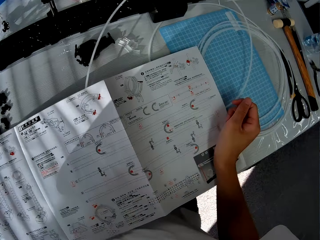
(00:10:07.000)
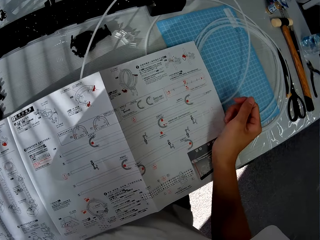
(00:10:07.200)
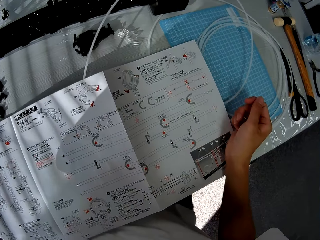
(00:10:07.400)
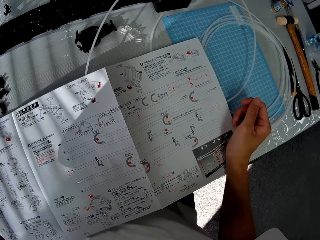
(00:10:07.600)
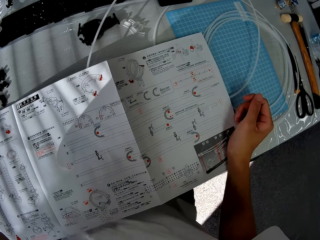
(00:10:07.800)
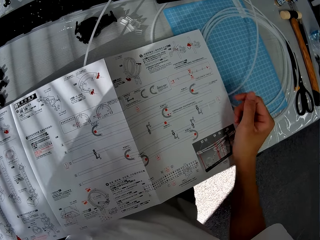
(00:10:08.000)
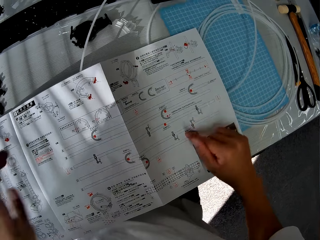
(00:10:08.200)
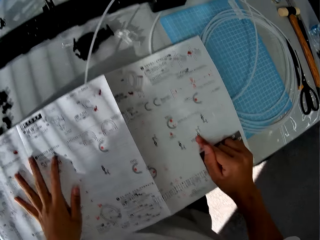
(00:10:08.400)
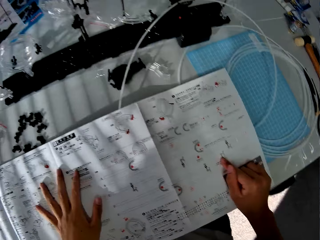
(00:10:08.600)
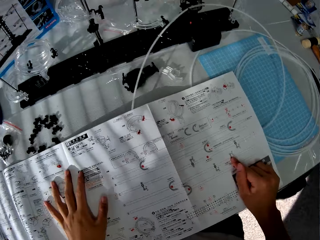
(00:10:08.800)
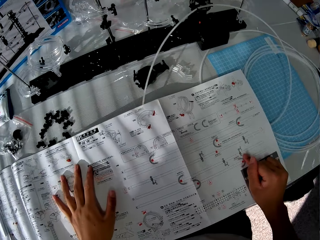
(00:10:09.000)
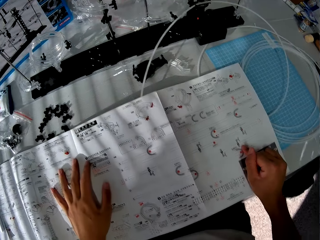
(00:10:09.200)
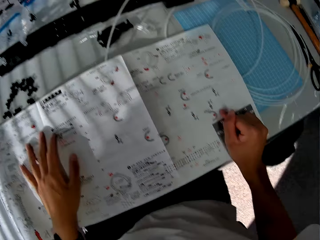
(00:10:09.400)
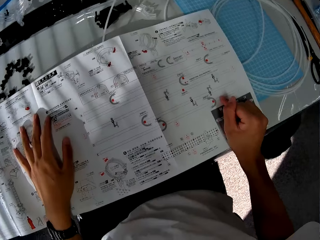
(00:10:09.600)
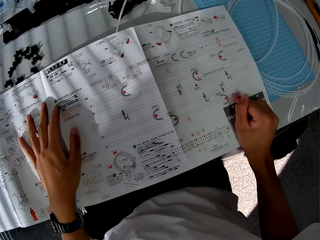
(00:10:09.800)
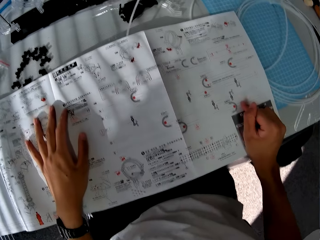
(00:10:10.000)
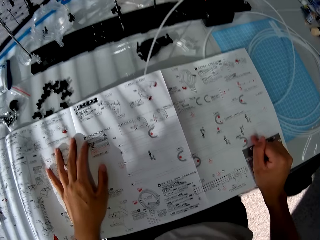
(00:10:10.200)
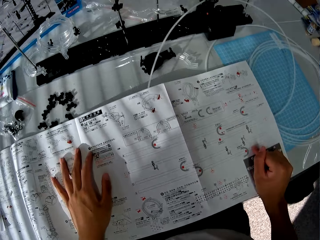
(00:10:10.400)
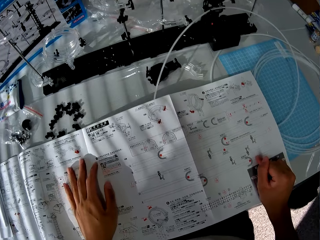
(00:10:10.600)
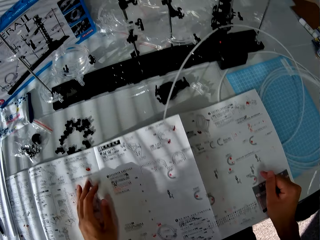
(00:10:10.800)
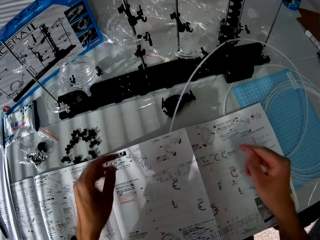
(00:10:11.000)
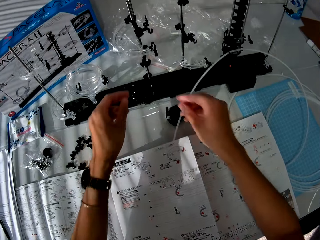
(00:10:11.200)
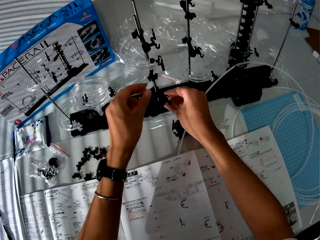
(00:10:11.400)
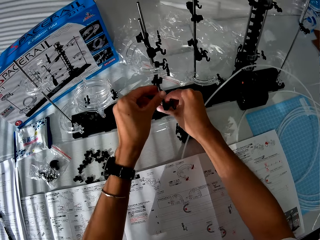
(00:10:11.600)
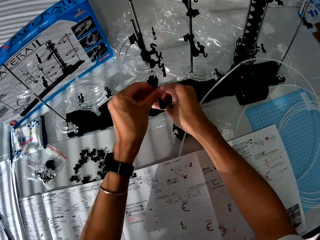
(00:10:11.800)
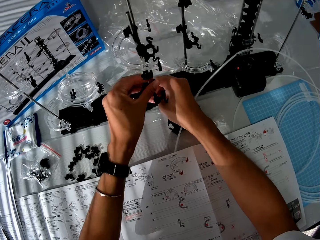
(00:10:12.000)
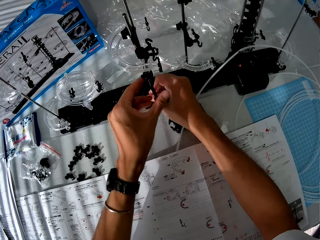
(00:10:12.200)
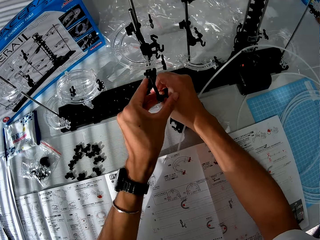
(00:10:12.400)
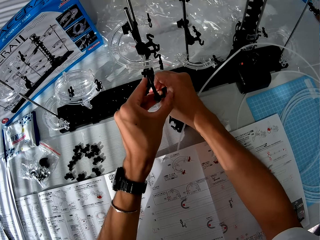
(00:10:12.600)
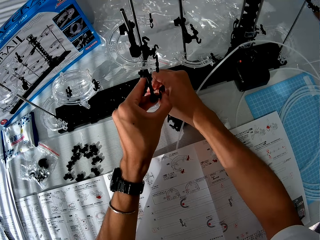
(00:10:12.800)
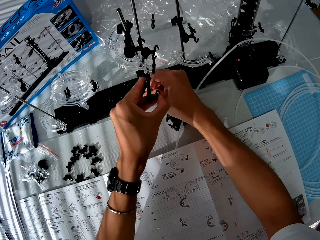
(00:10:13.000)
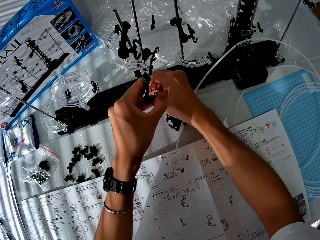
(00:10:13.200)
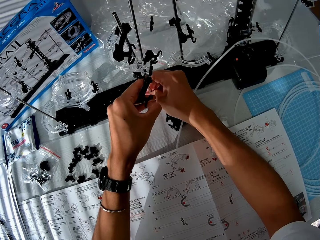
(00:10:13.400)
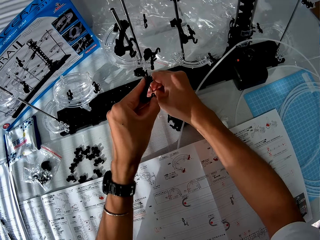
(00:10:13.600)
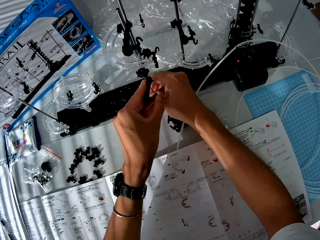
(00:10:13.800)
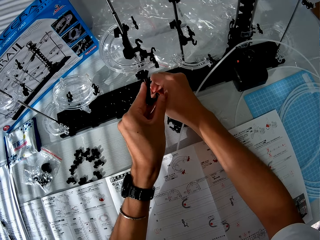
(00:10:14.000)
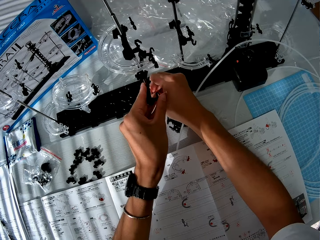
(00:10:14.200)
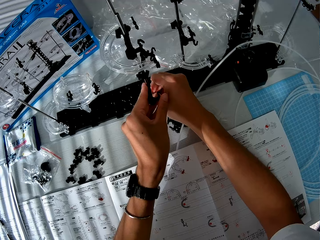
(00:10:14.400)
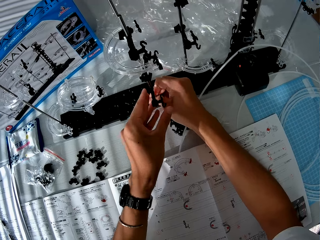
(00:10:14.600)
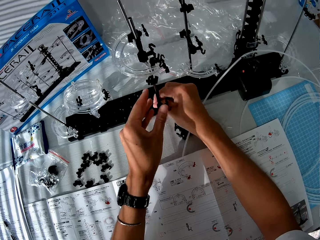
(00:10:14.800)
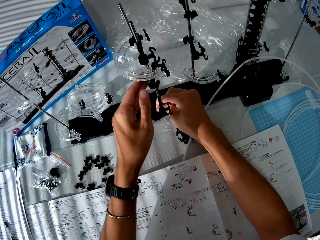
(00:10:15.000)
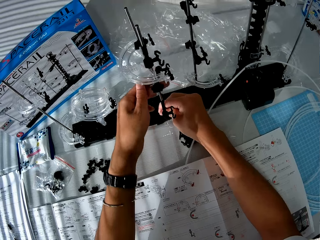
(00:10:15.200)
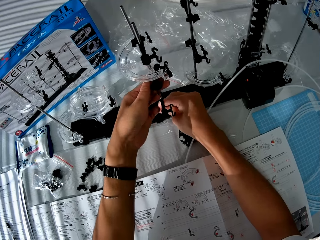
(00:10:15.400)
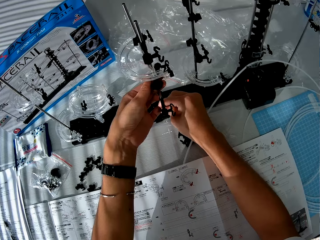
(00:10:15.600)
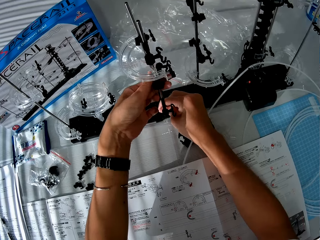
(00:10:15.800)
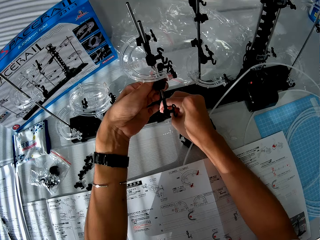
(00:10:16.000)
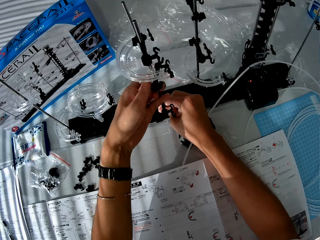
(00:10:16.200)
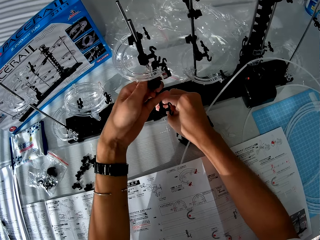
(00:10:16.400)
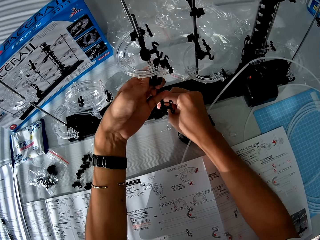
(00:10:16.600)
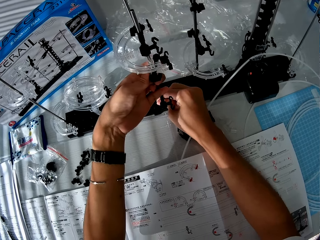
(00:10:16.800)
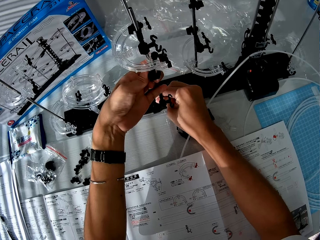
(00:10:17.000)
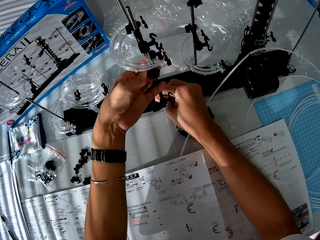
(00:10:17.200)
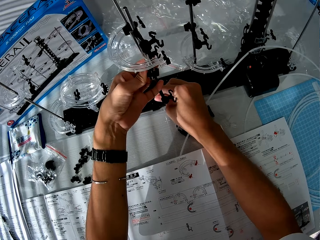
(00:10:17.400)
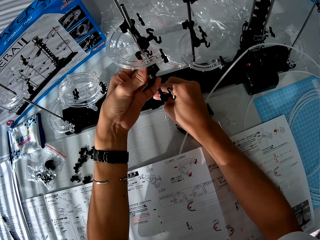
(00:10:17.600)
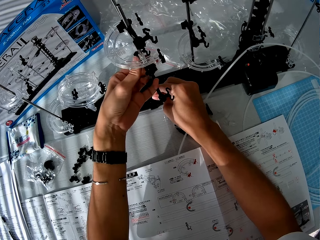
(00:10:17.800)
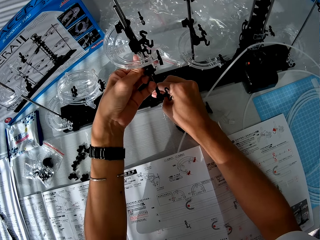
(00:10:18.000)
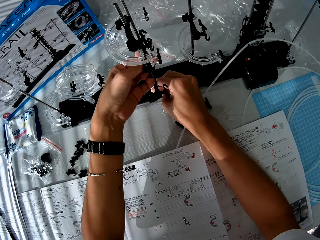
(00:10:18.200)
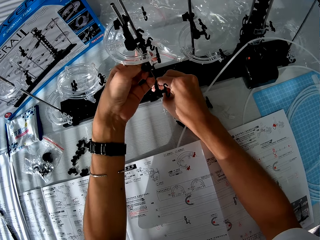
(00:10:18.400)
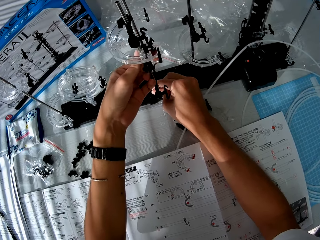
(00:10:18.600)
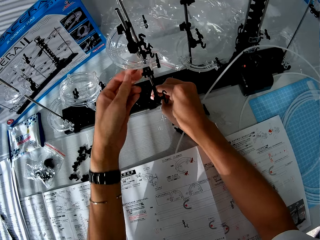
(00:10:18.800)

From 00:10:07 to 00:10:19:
The camera wearer checks the paper manual. They adjust the toy component. They construct something.

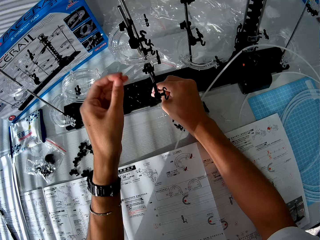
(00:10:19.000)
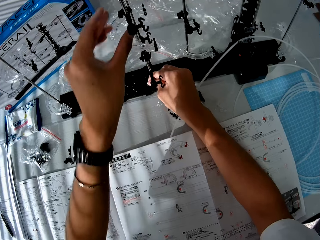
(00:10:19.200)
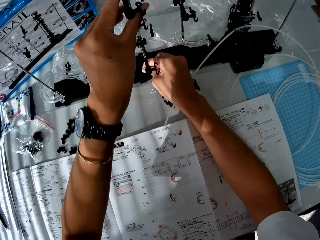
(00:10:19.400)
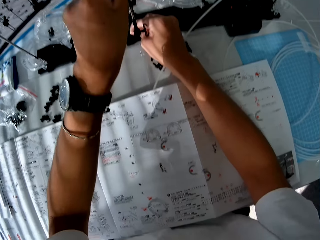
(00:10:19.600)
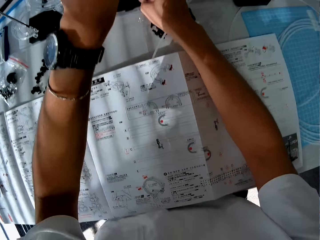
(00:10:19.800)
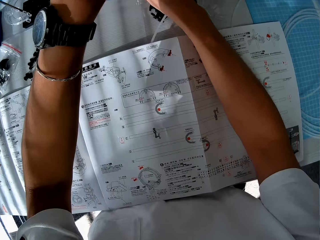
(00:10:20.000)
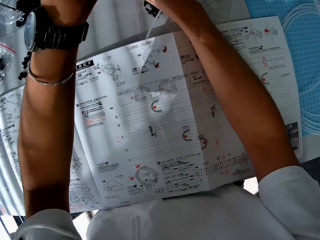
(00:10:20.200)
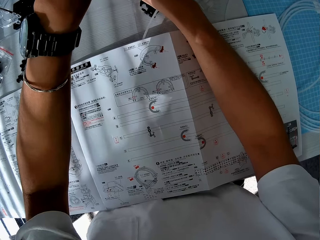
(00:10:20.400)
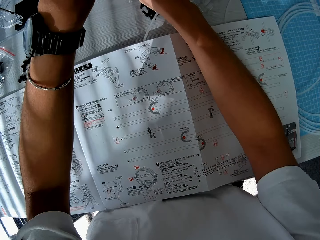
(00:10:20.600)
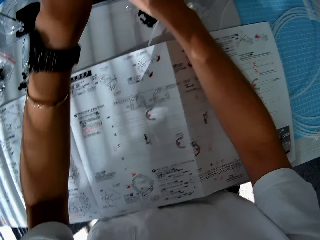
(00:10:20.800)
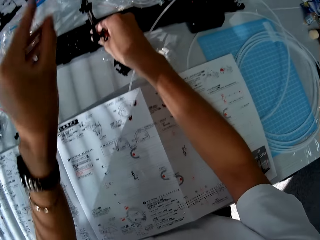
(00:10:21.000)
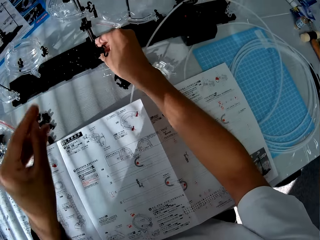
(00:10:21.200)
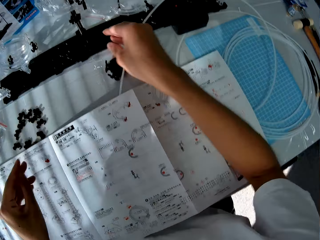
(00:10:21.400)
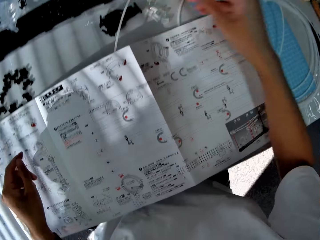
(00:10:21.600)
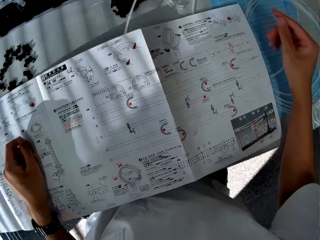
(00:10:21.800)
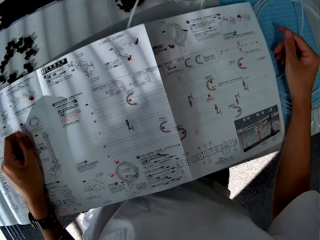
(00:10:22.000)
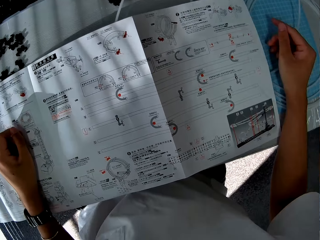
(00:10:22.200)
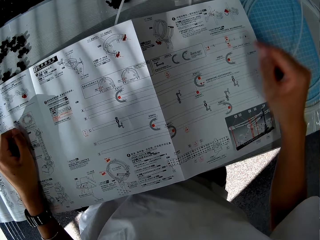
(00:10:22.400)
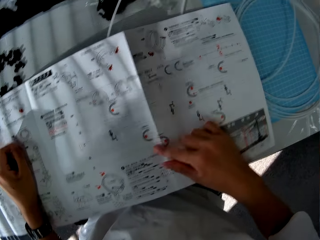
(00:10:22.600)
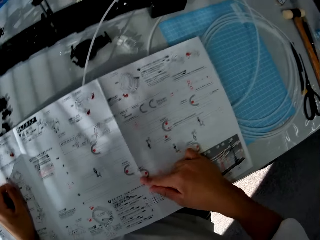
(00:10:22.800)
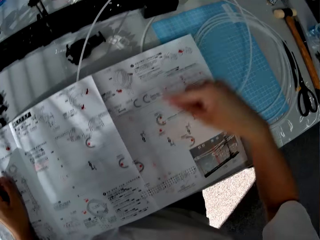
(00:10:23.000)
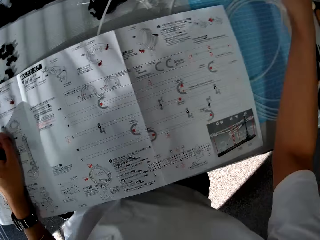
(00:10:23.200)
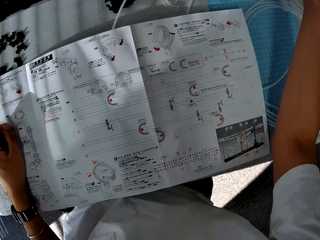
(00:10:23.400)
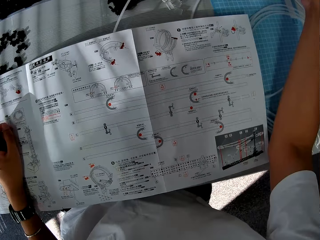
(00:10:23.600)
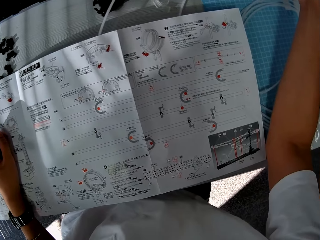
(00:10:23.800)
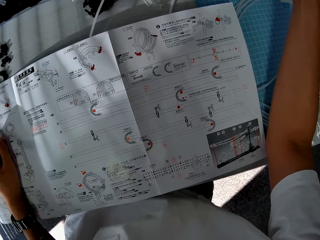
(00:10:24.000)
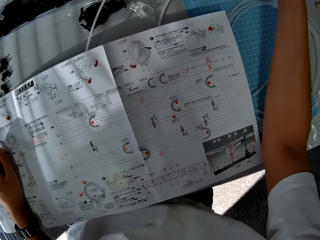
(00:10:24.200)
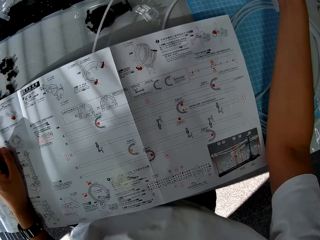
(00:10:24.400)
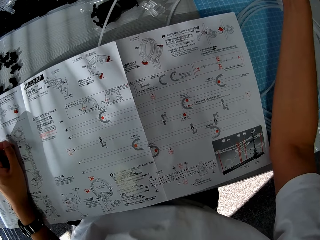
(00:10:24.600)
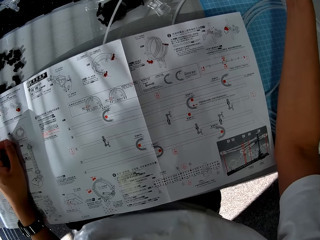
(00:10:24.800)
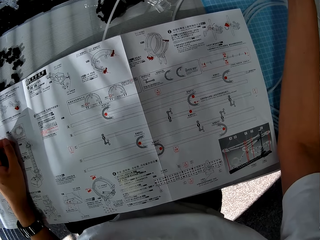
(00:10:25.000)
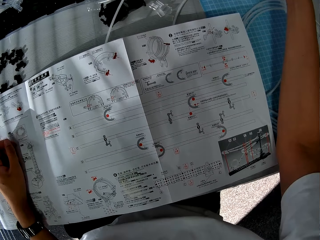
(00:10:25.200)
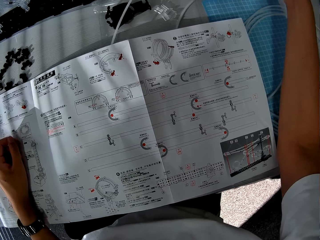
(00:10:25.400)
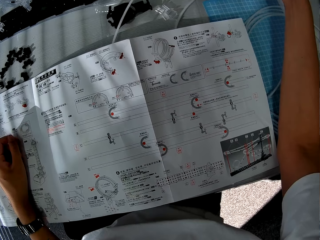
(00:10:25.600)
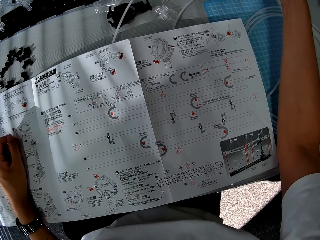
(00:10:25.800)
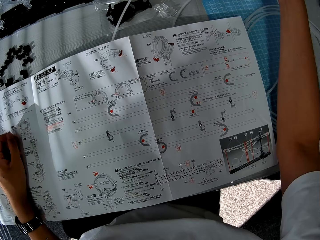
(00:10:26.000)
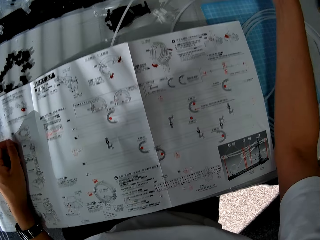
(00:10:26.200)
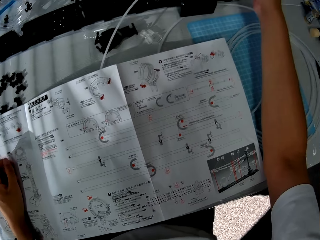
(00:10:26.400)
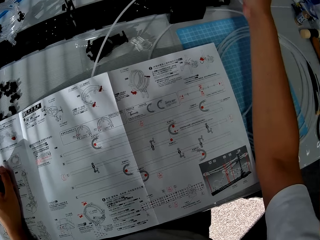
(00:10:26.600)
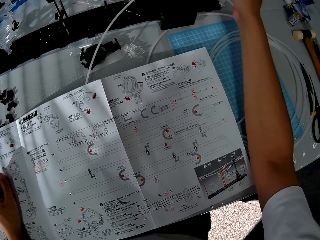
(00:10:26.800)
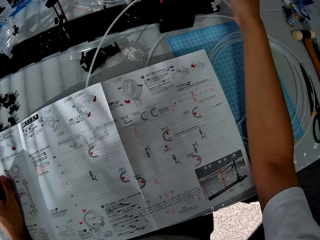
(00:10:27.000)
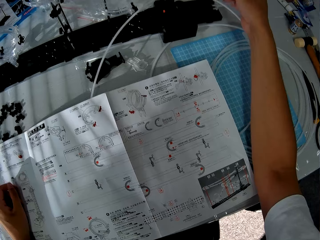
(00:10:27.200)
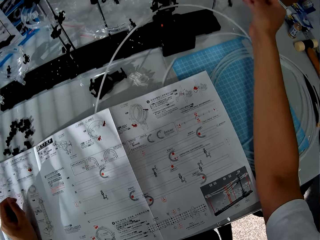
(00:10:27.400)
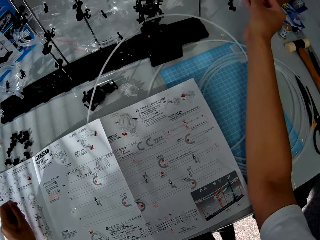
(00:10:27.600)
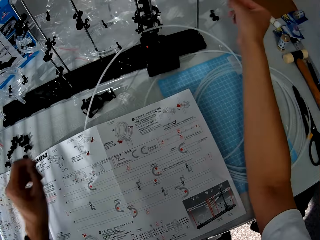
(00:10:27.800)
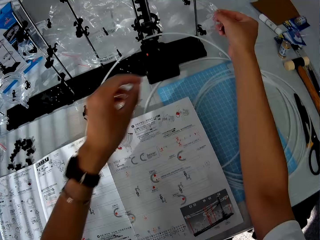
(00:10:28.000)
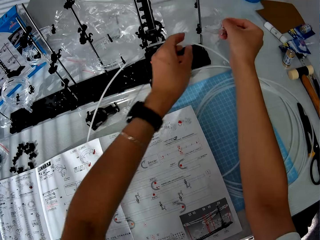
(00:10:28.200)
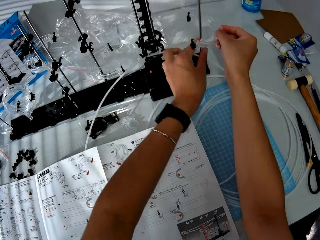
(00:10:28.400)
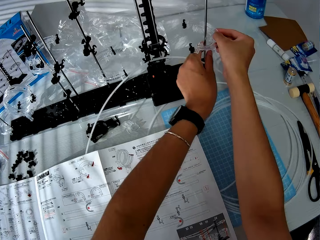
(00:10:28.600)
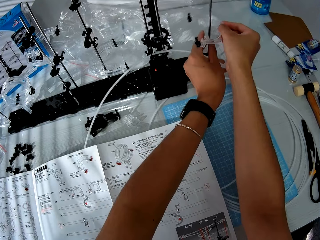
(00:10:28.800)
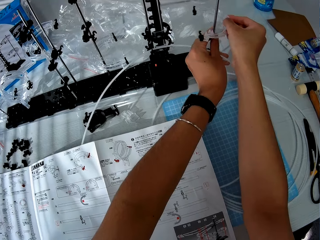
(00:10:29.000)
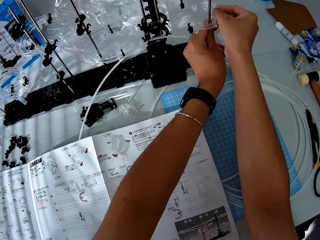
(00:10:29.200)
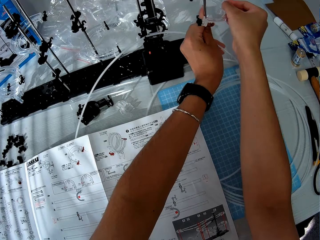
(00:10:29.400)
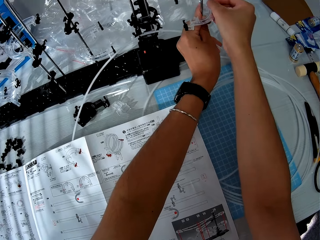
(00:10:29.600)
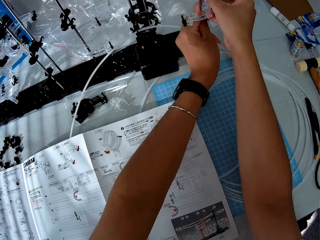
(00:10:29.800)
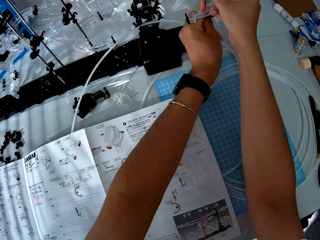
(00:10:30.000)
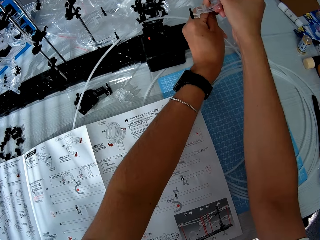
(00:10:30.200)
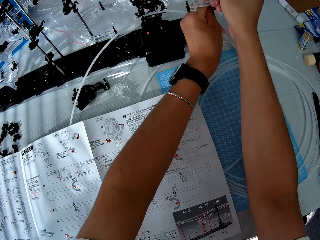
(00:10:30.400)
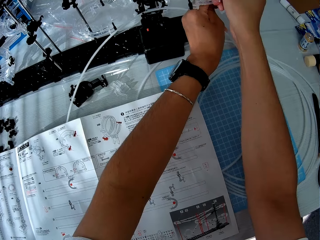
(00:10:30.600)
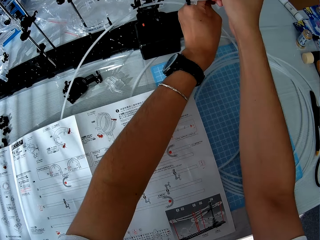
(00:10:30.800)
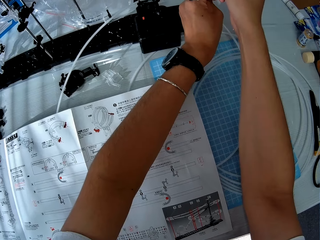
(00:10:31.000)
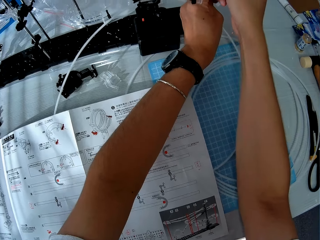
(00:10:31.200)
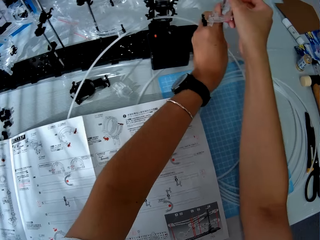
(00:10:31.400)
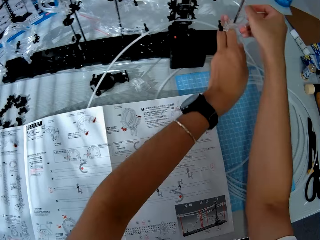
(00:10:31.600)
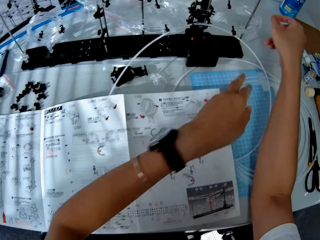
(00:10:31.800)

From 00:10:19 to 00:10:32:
The camera wearer checks the paper manual. They adjust the toy components. They pick up something and construct something.
